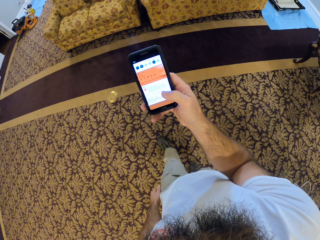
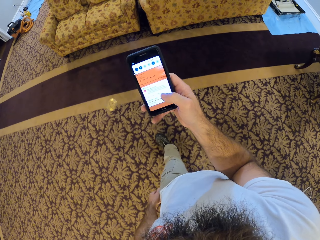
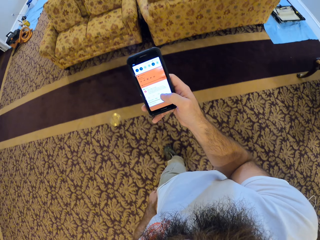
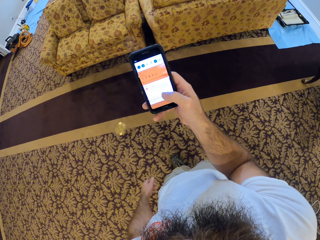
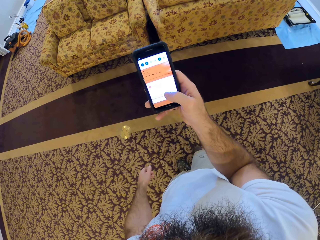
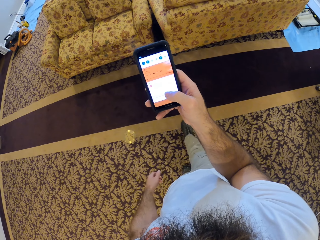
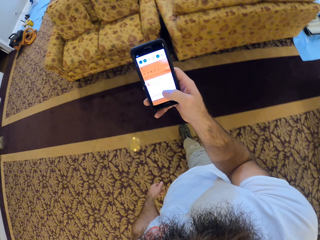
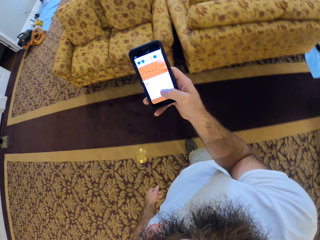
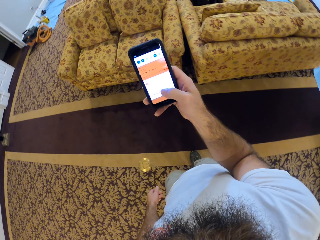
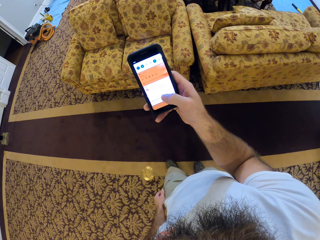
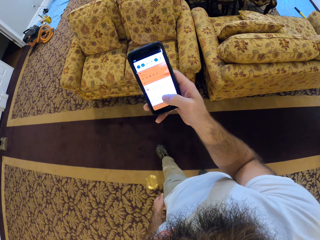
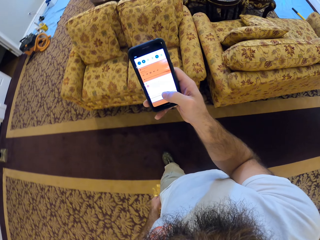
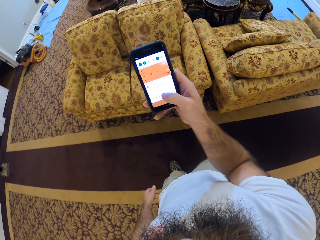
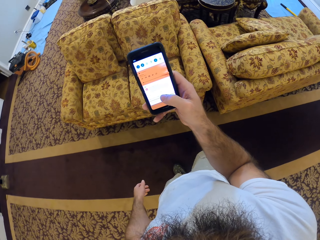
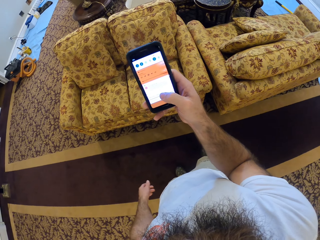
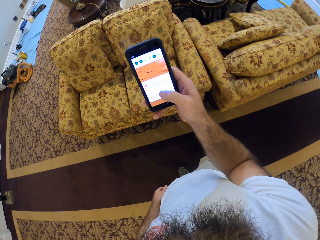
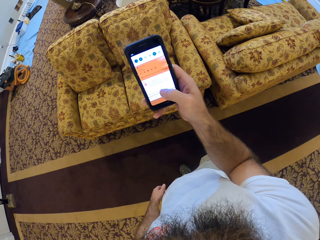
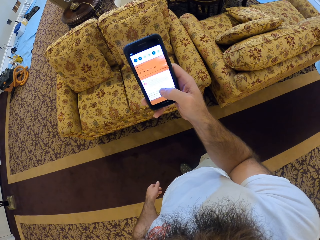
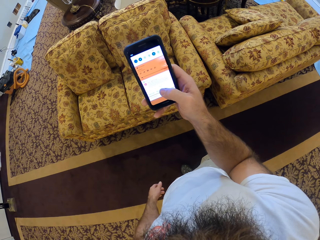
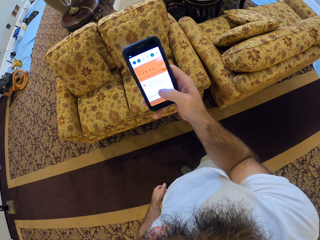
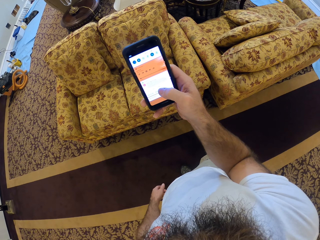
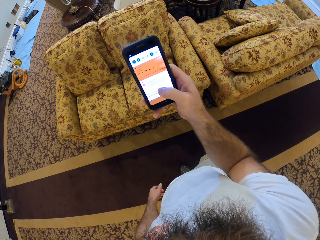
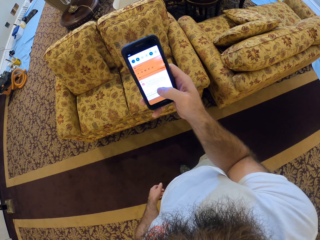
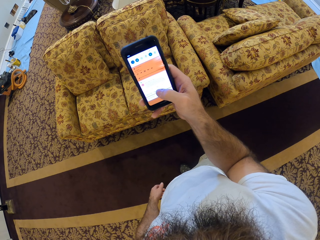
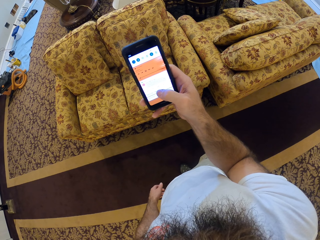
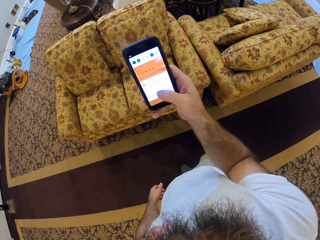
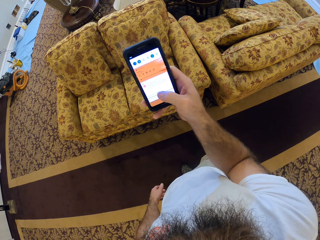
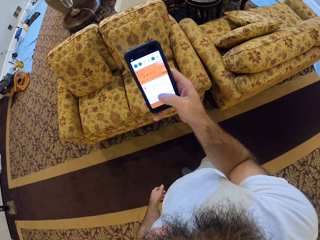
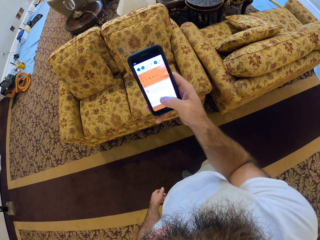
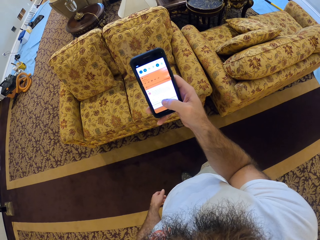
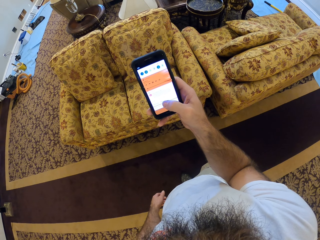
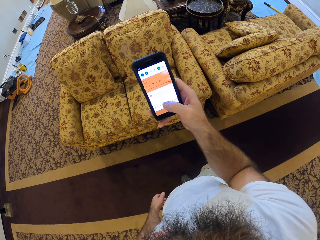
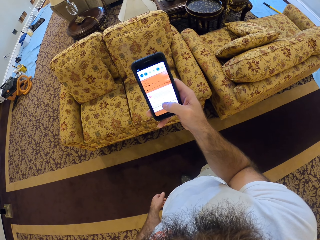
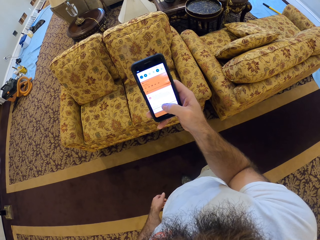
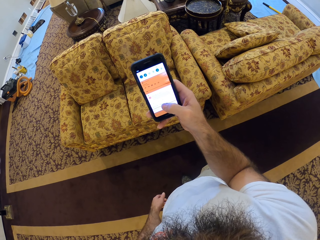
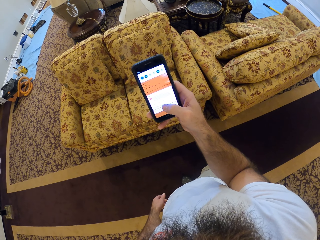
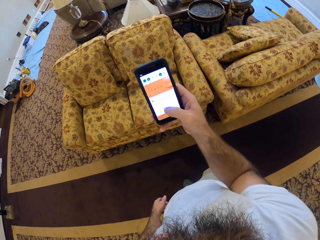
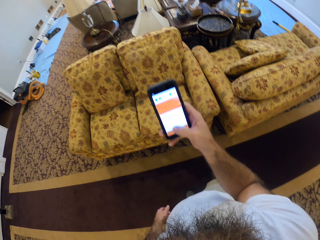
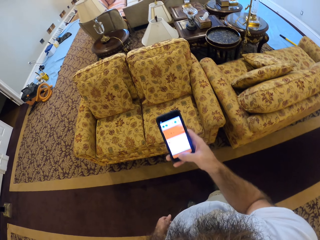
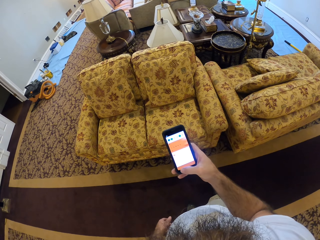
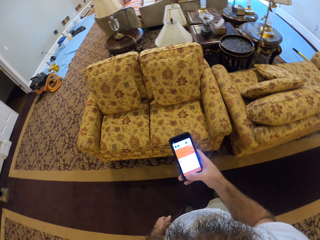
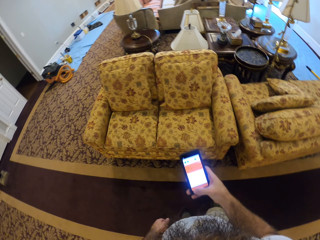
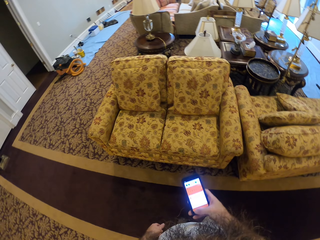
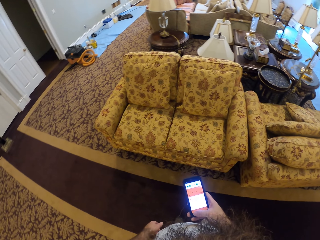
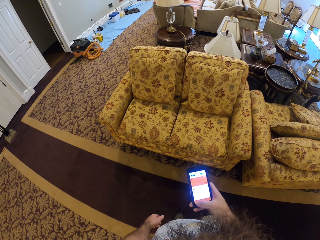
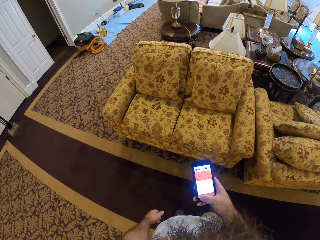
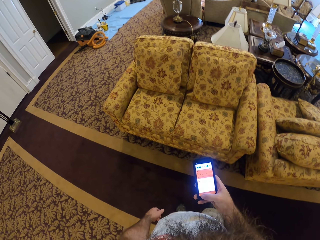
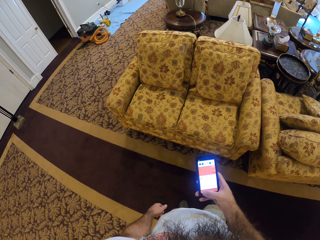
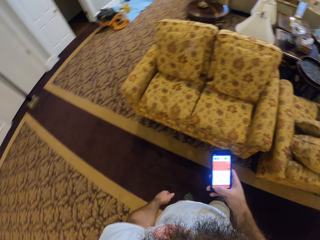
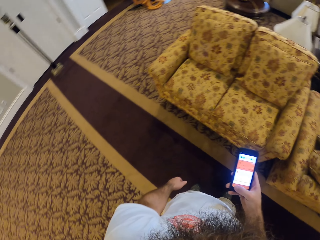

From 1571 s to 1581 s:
The camera wearer walks. He looks at the phone on his right hand.

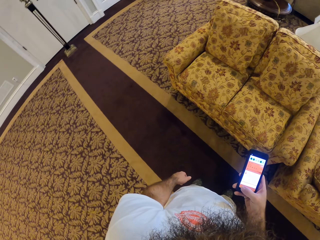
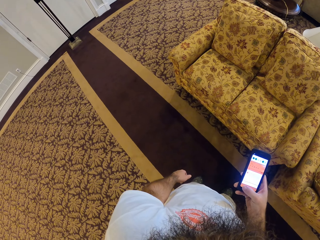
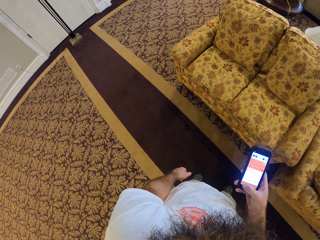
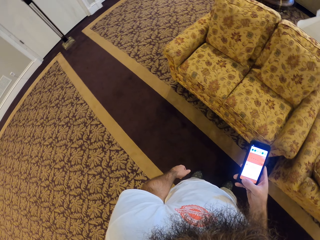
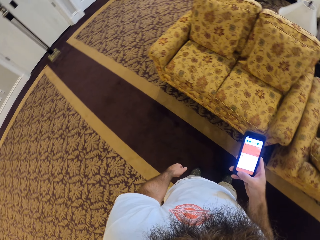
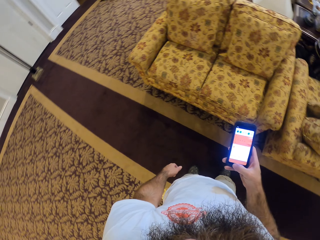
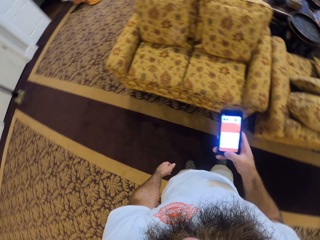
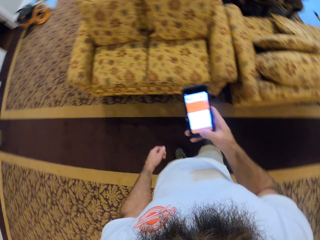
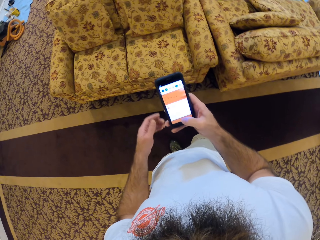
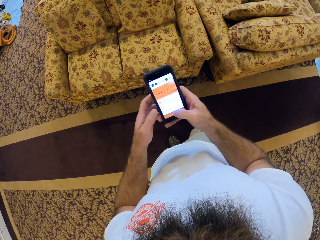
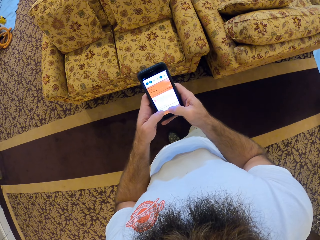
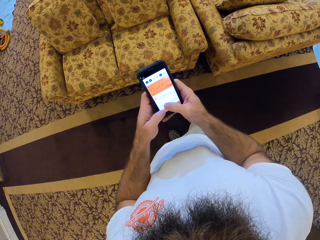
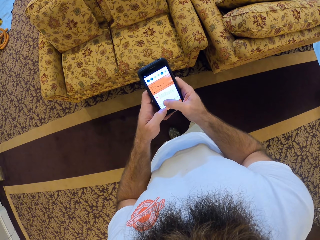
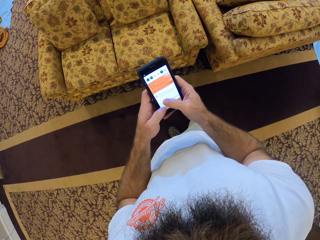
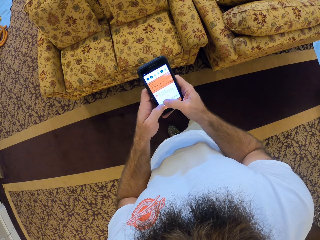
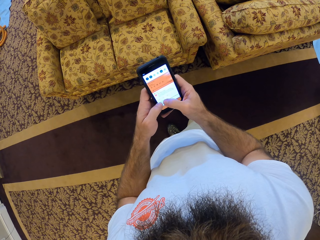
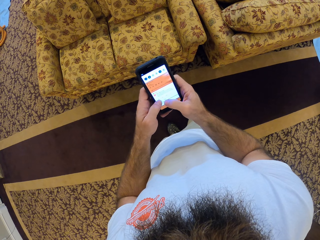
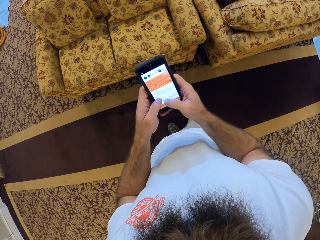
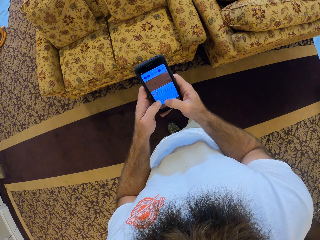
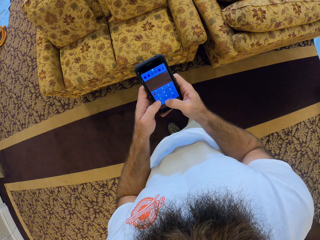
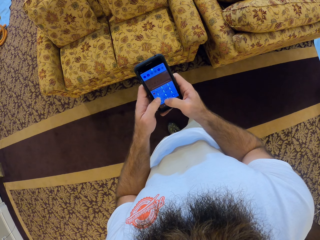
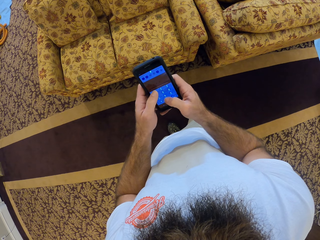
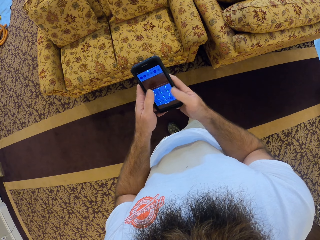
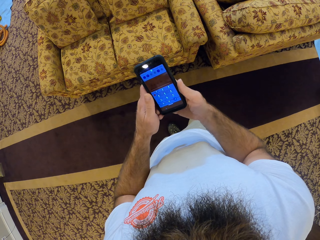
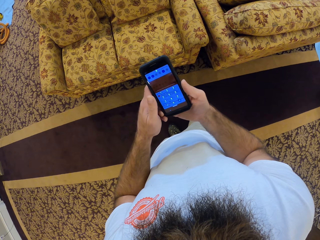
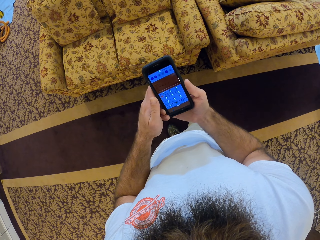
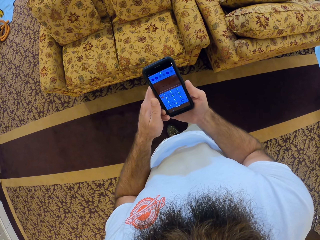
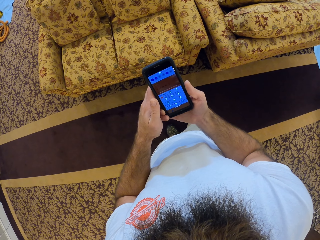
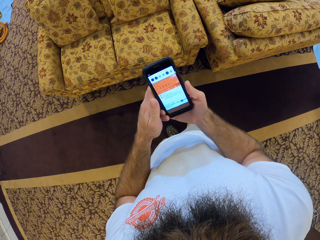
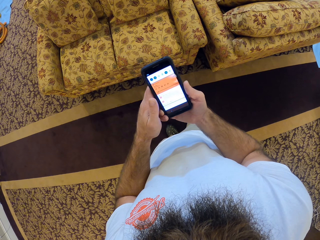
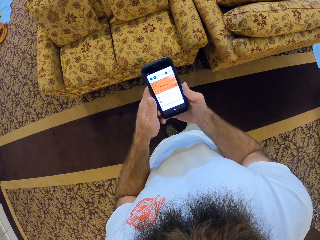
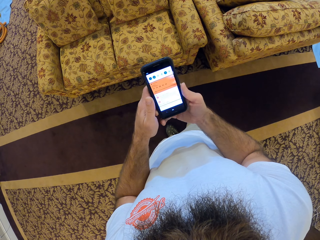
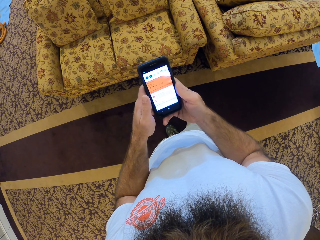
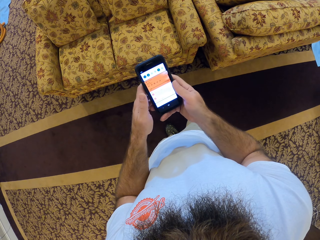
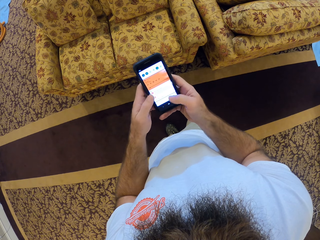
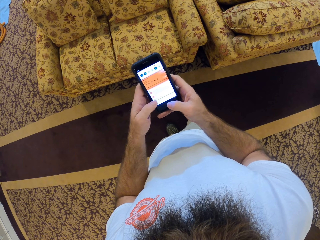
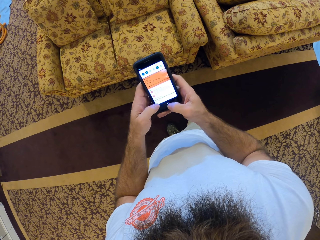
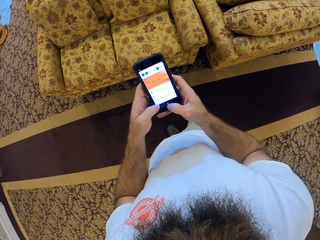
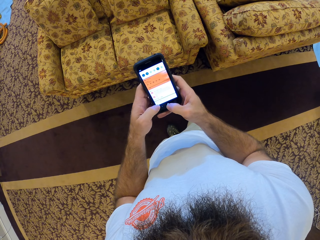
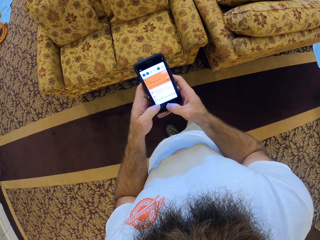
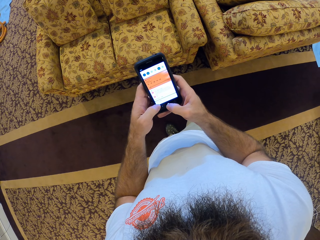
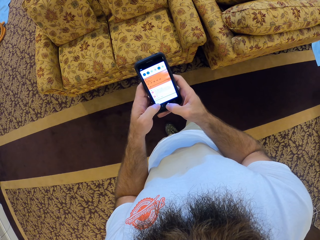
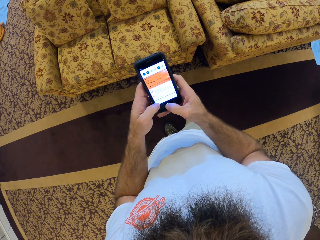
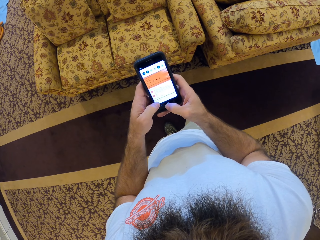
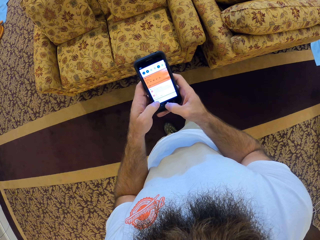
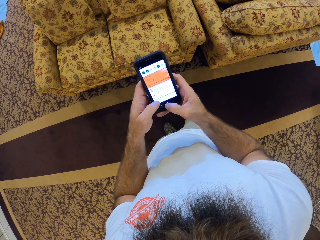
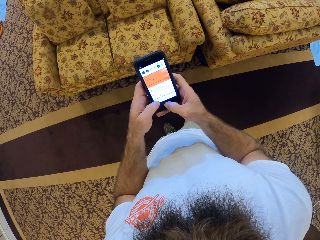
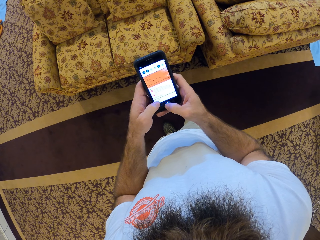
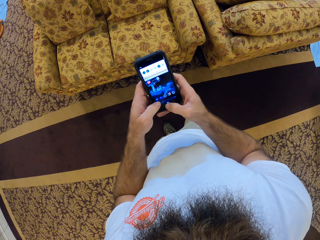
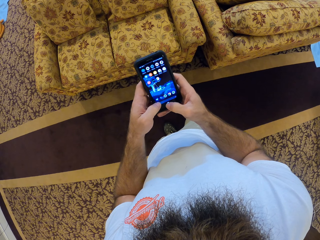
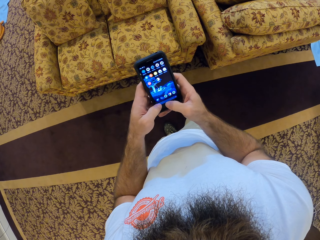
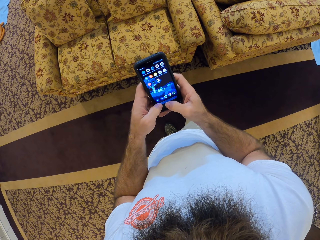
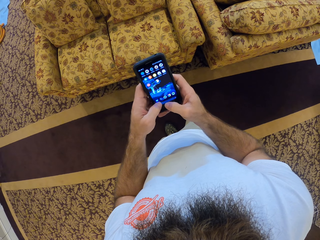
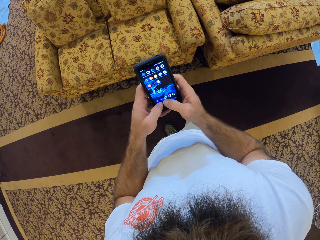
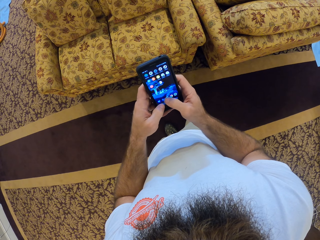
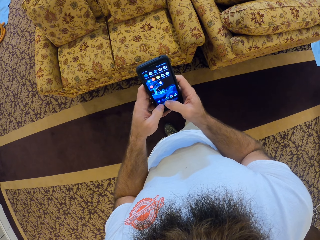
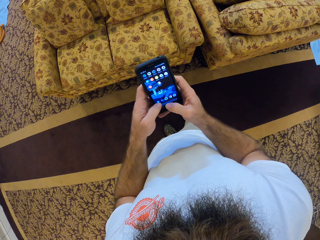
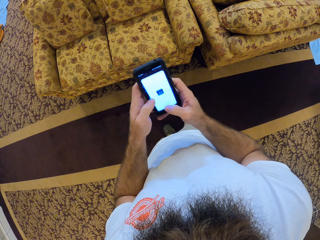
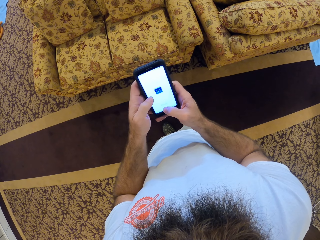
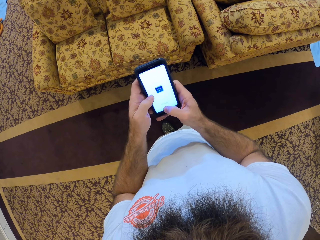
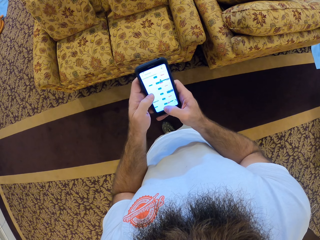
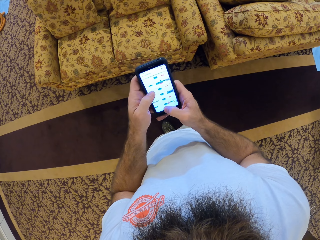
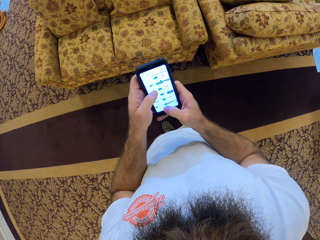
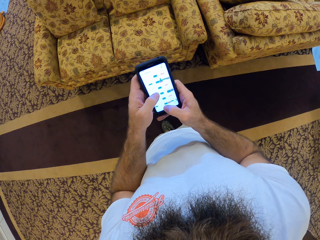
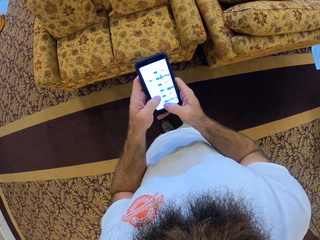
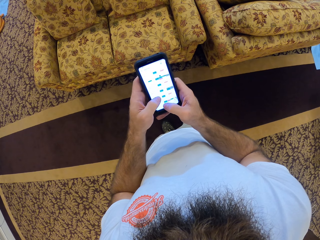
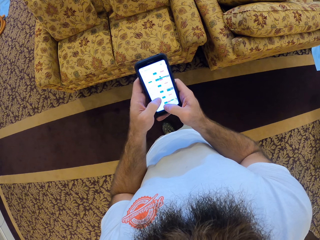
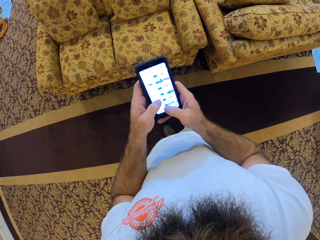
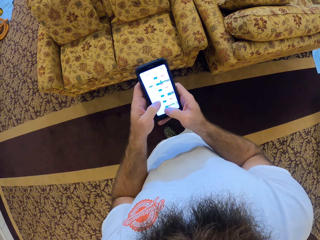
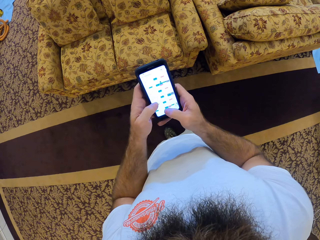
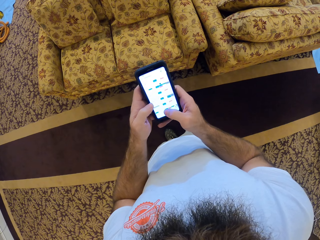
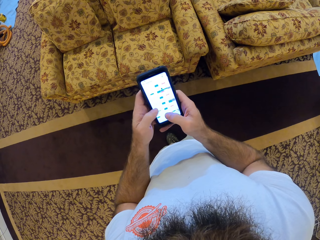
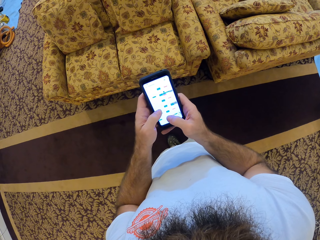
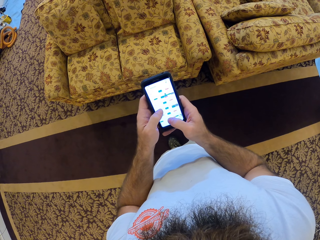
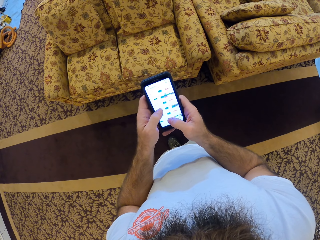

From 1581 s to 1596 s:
The camera wearer operates the phone with both hands. They touch the phone.
